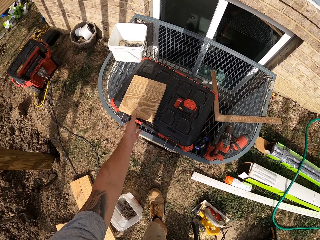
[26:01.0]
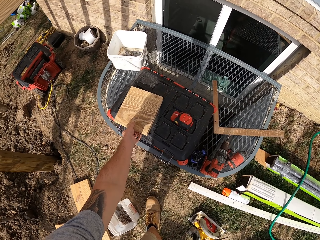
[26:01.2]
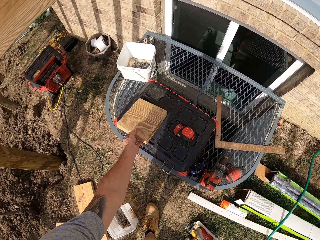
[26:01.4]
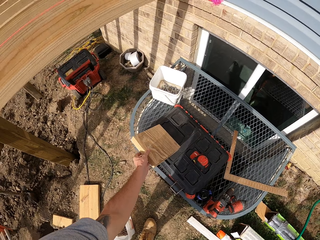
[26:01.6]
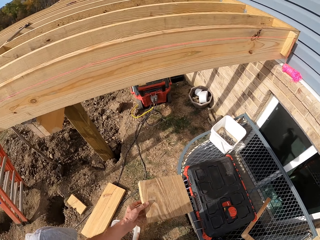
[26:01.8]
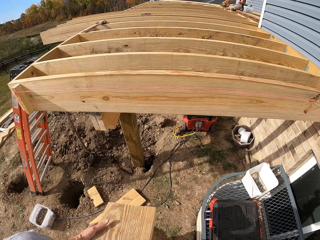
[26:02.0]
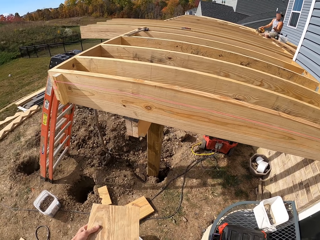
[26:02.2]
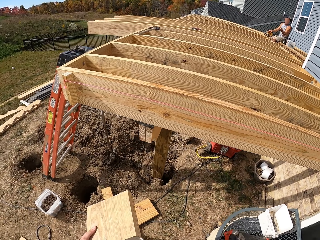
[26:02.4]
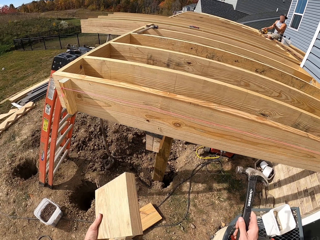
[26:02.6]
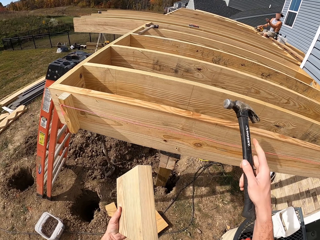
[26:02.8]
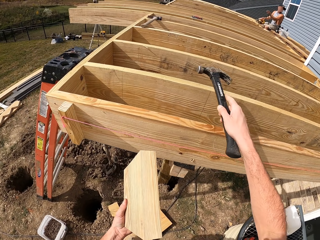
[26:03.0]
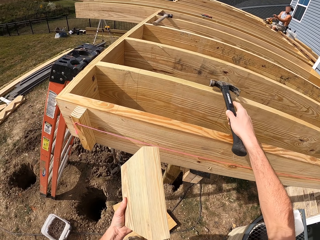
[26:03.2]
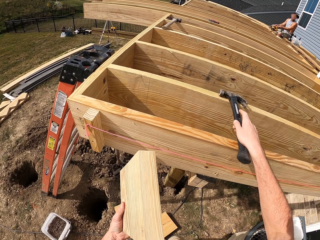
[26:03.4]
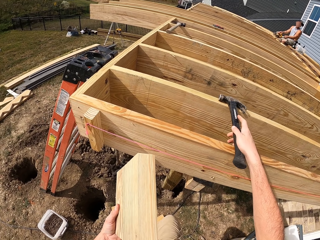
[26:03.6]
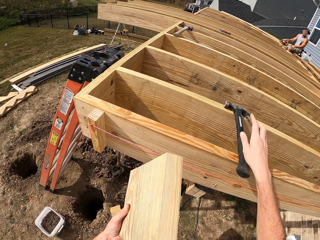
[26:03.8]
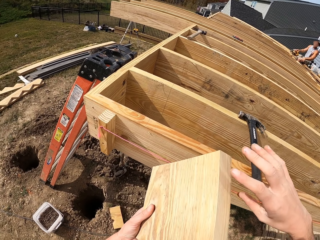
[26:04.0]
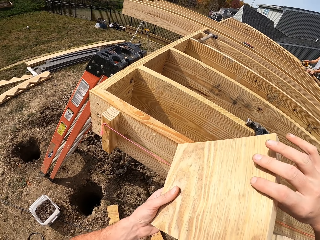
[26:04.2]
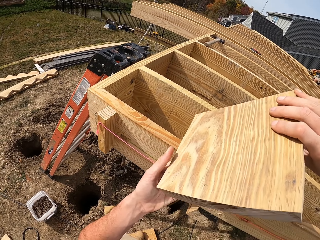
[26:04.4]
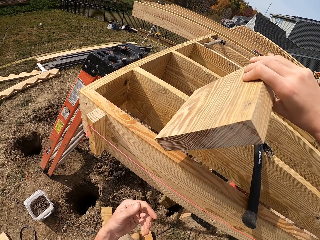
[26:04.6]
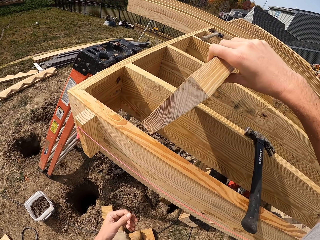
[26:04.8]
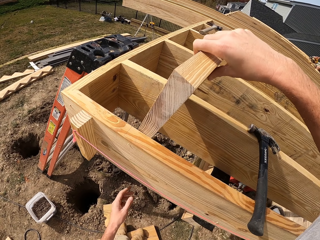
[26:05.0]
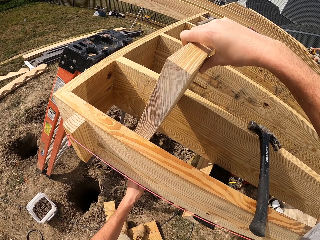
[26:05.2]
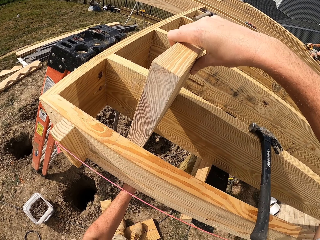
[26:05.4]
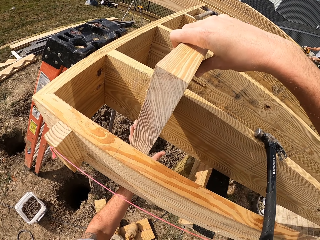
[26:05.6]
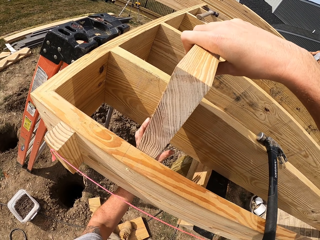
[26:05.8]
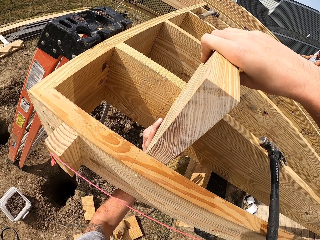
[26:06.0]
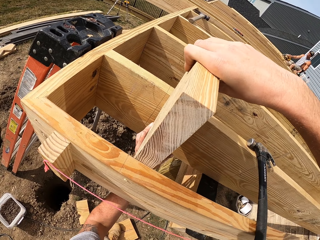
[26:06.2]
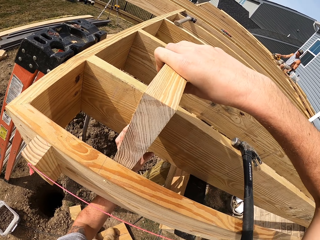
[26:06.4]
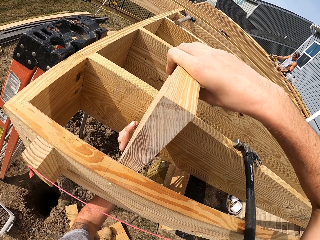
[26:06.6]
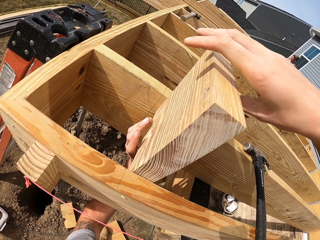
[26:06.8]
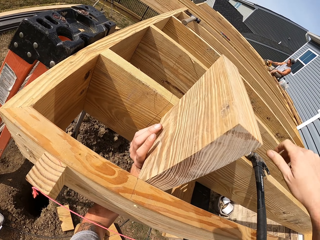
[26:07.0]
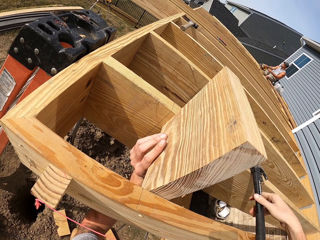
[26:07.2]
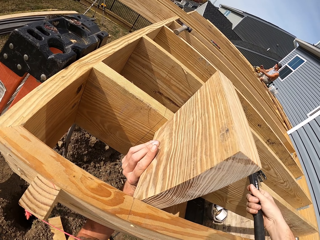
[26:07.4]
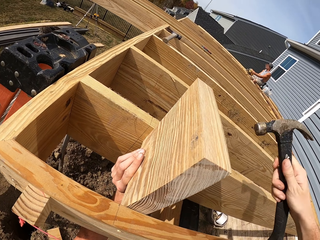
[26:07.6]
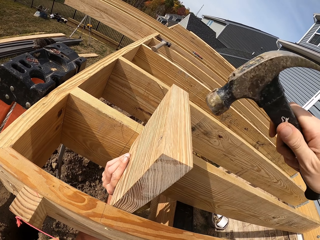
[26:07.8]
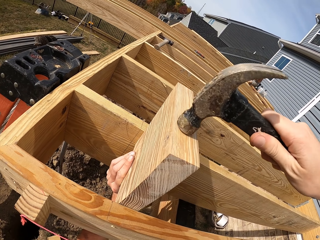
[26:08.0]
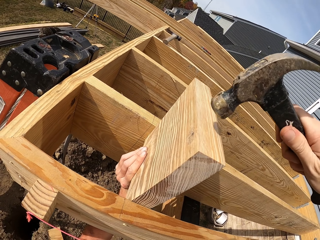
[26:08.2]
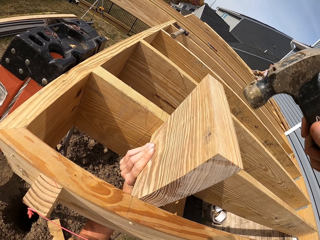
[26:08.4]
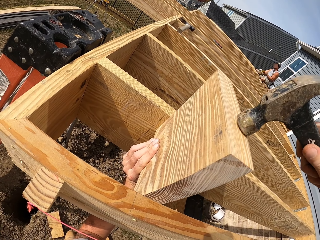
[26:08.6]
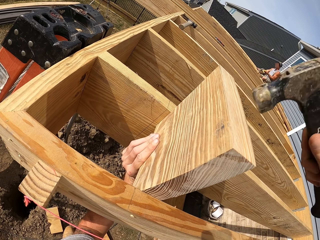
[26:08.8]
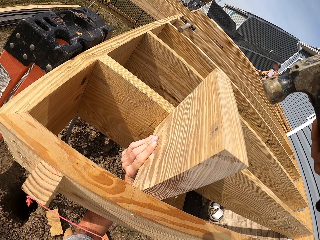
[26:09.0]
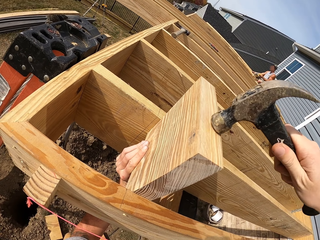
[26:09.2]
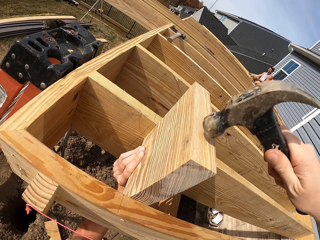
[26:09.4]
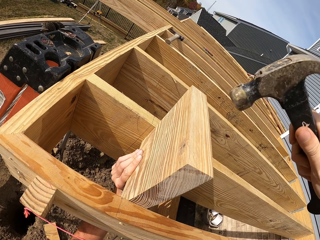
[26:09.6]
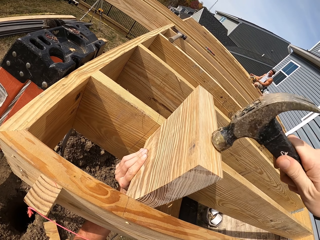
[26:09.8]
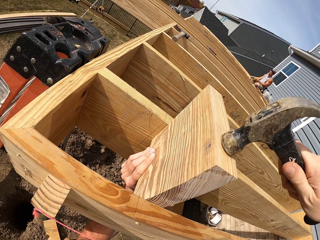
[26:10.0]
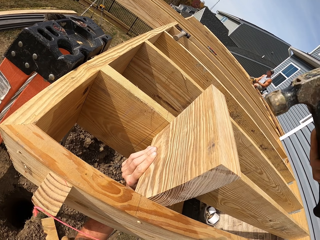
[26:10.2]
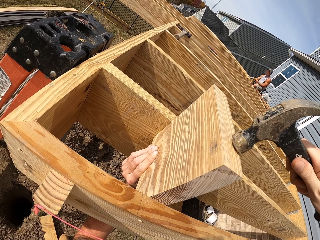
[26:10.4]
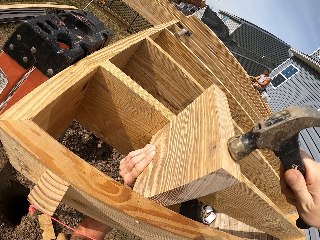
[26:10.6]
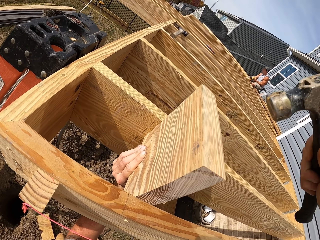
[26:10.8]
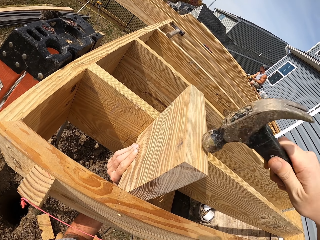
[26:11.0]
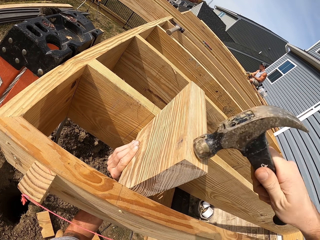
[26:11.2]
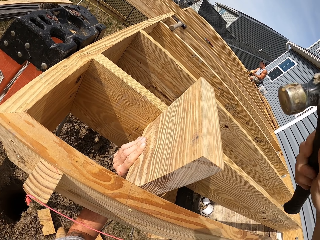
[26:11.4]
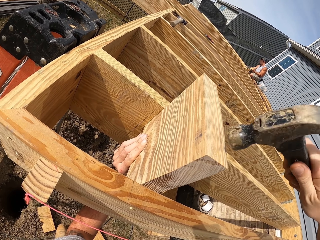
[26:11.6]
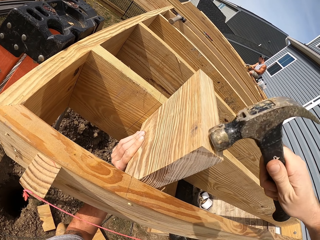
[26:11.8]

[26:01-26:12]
The camera wearer picks up a wood from the tool box. They place the hammer on the wood roof. They place the wood on the roof between the pieces of wood. They pick up the hammer. They hit the wood with the hammer.

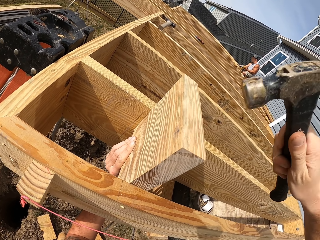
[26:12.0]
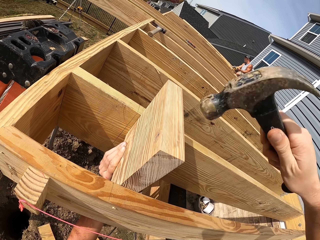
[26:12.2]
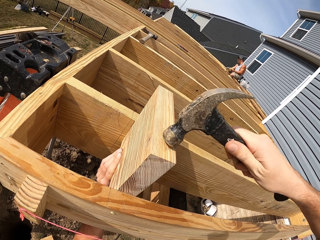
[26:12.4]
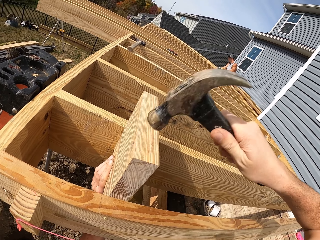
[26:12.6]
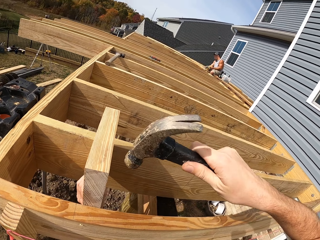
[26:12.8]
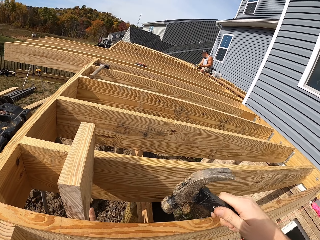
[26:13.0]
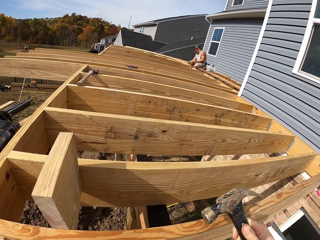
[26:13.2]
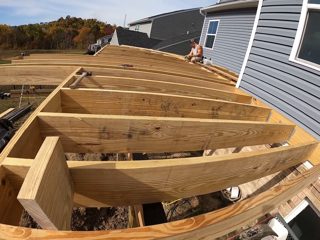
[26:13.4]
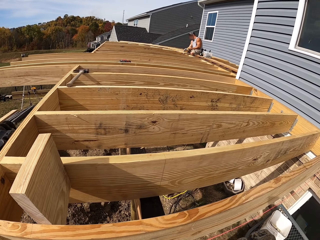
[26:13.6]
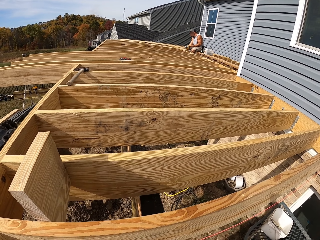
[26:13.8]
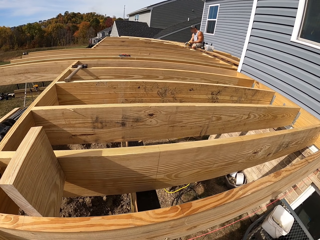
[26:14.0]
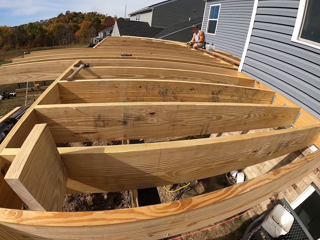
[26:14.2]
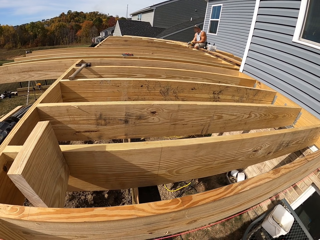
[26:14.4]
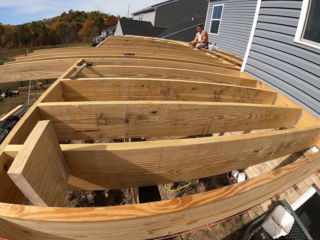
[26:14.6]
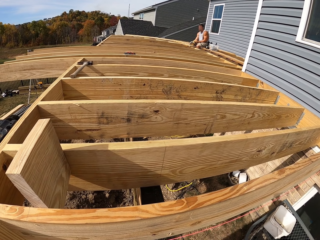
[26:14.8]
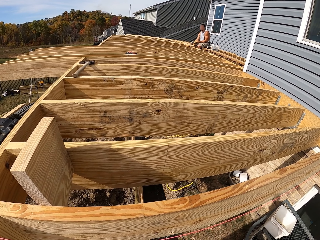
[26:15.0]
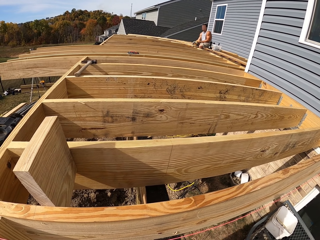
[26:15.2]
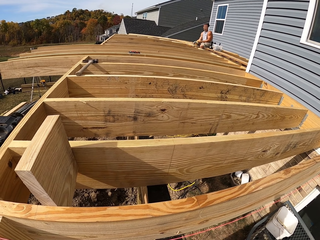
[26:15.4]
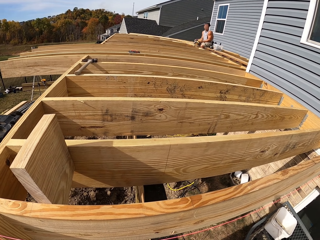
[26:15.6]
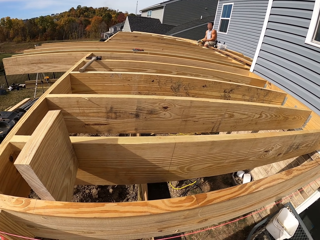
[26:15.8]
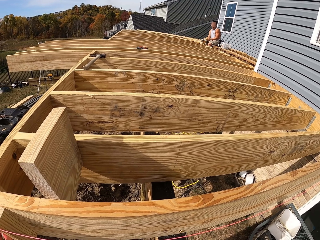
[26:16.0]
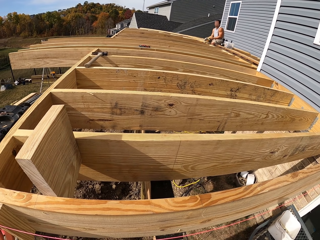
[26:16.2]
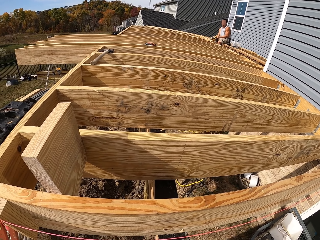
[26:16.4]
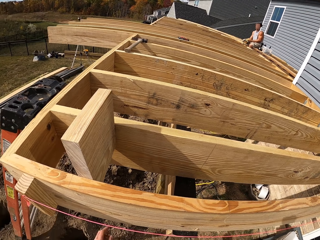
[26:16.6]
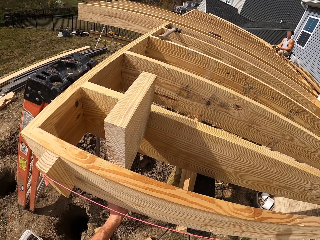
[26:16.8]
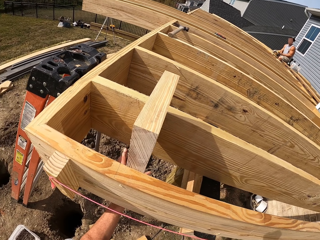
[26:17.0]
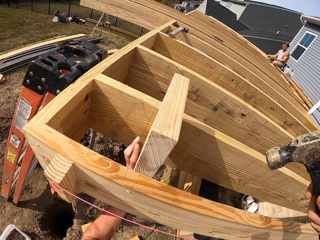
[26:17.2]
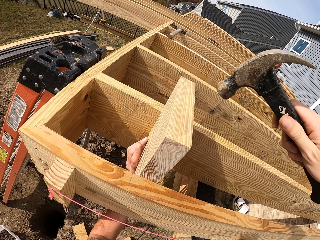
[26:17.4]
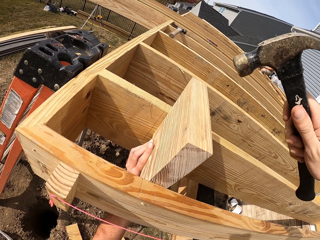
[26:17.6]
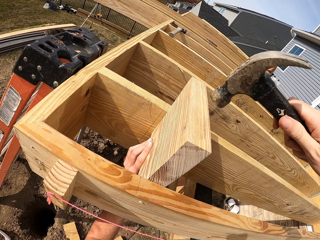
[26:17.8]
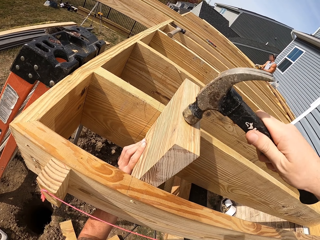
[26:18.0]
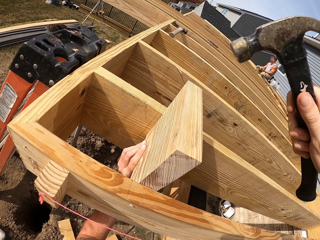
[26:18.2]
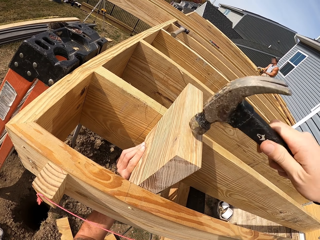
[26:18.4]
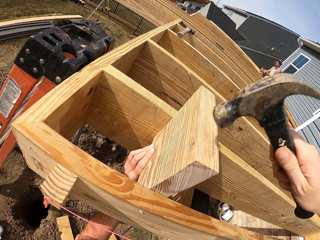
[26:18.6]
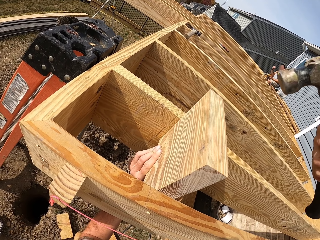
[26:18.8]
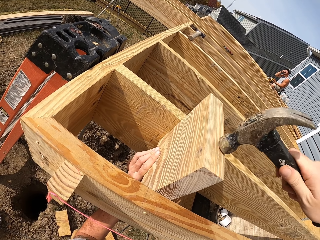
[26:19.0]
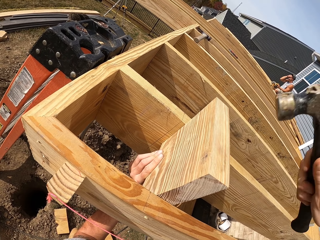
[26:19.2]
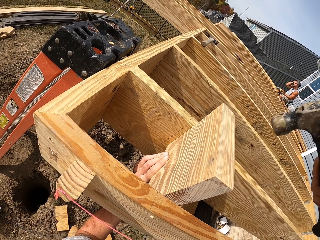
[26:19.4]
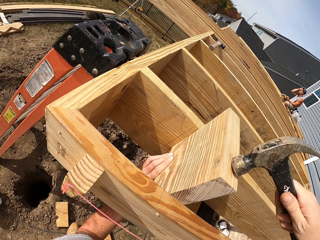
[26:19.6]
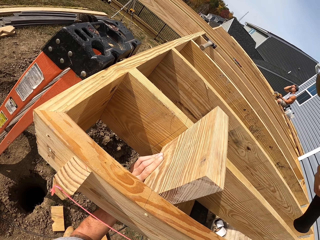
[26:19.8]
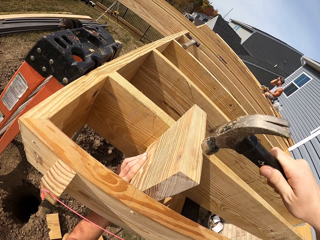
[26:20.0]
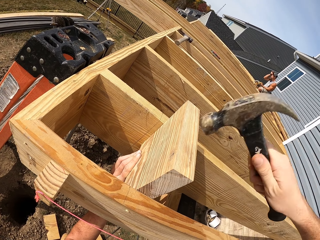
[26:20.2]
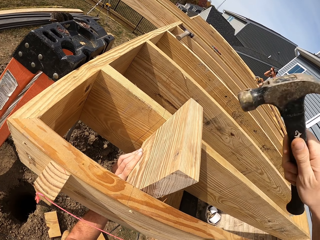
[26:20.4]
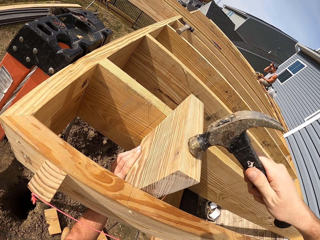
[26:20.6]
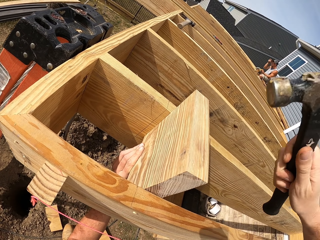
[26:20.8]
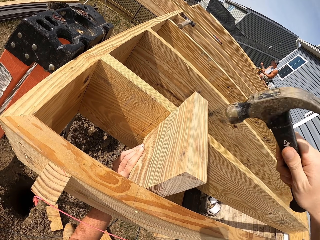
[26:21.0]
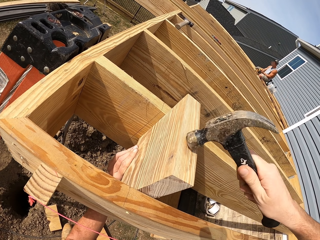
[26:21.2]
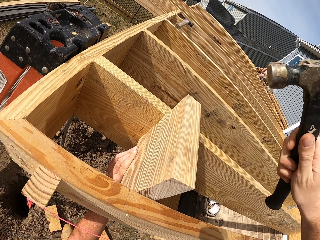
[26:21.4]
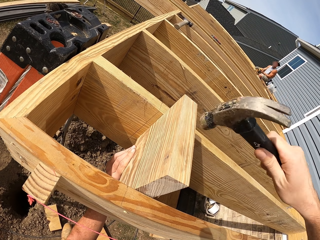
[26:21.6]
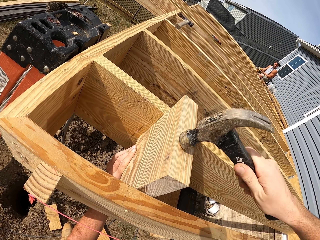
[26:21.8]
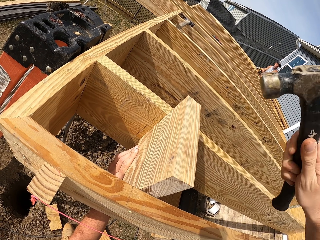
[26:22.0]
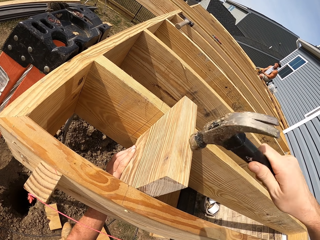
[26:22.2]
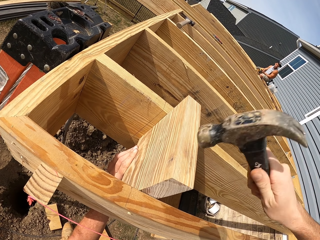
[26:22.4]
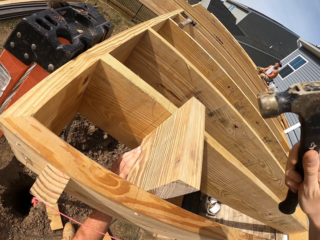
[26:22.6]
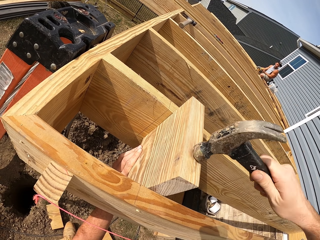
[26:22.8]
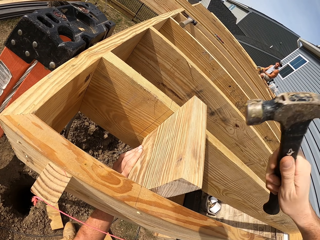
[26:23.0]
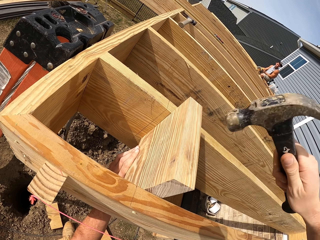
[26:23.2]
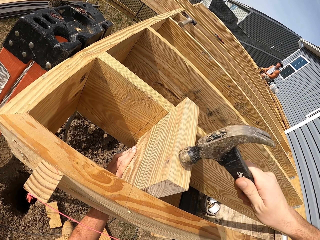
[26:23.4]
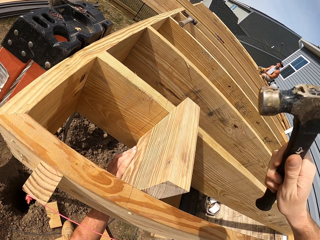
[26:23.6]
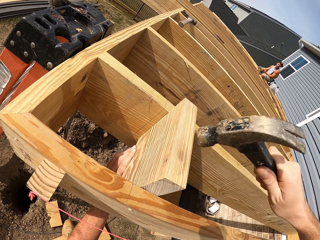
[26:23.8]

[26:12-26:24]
The camera wearer looks at the piece of wood. They hit the piece of wood with a hammer.
